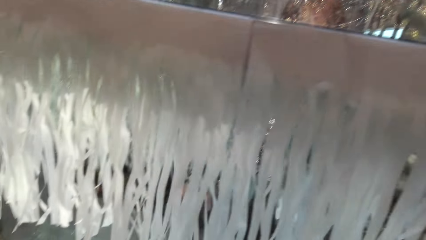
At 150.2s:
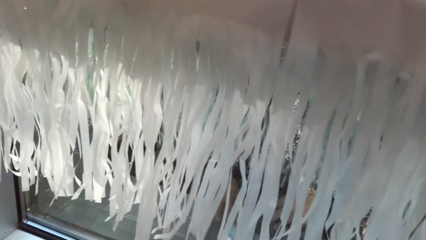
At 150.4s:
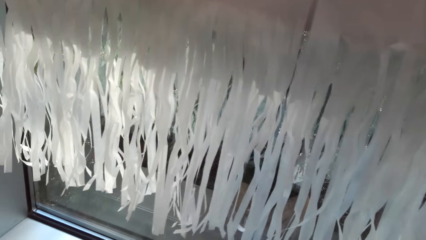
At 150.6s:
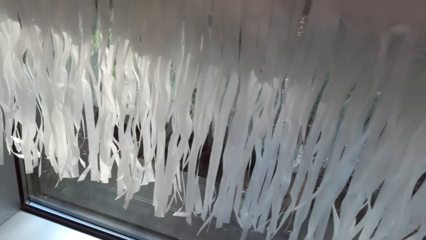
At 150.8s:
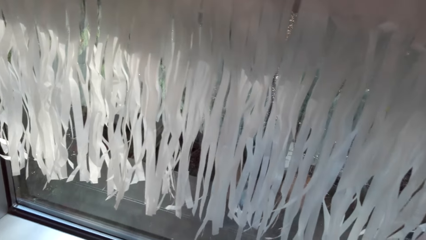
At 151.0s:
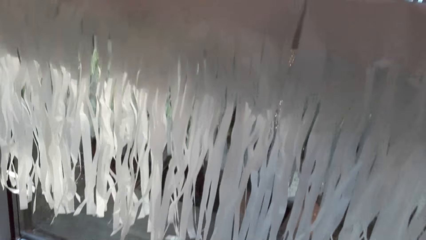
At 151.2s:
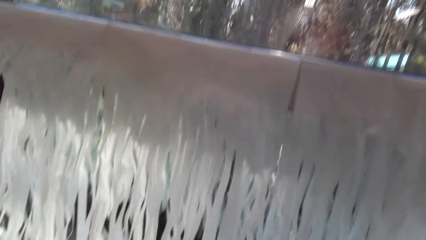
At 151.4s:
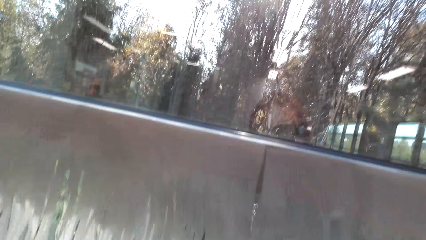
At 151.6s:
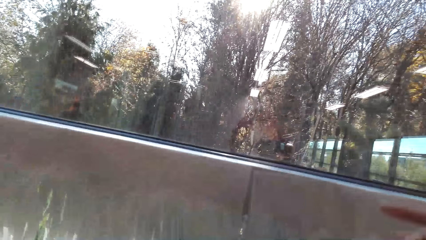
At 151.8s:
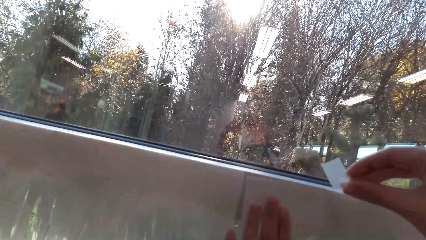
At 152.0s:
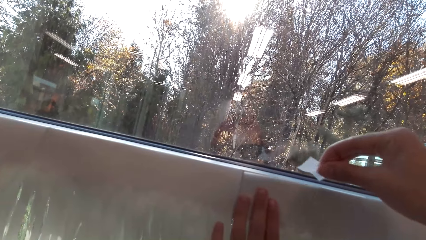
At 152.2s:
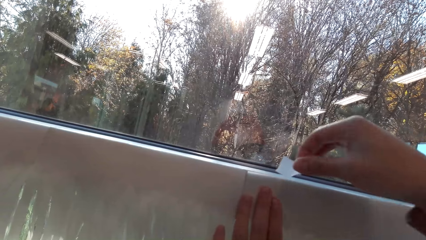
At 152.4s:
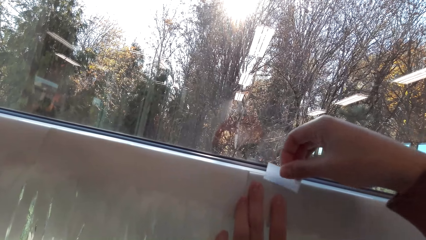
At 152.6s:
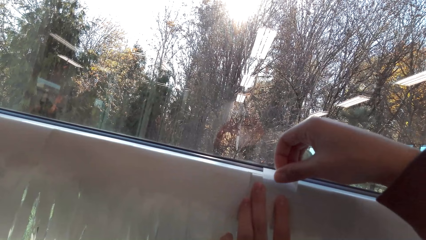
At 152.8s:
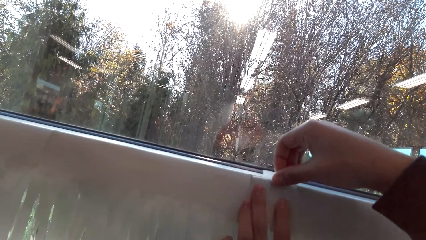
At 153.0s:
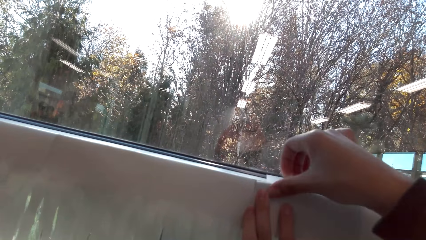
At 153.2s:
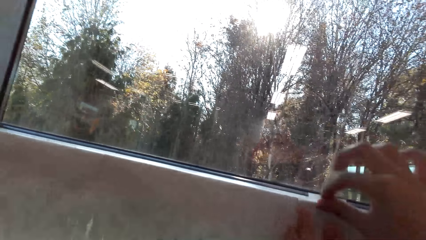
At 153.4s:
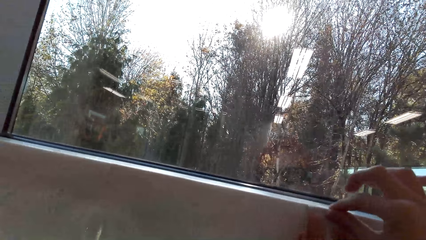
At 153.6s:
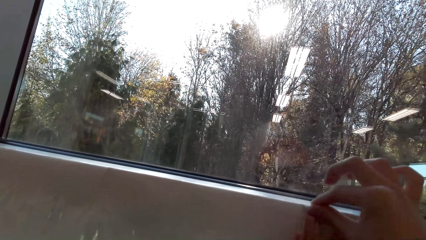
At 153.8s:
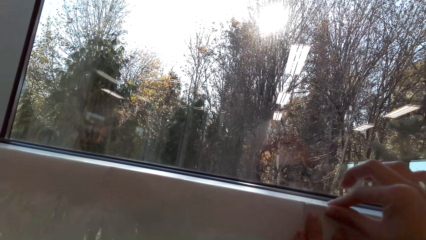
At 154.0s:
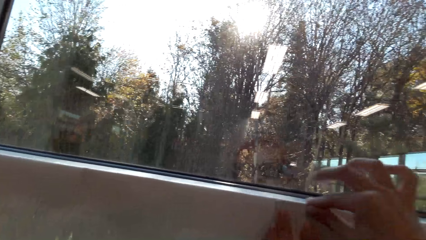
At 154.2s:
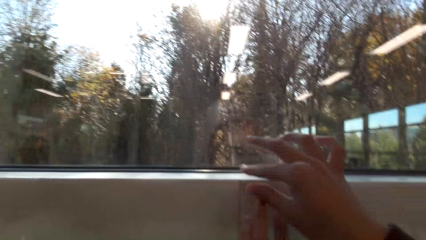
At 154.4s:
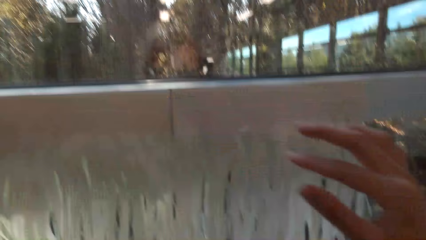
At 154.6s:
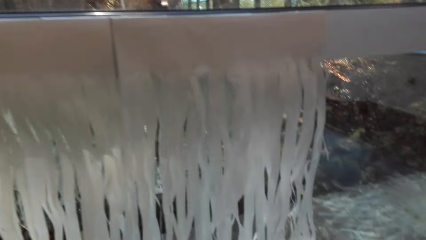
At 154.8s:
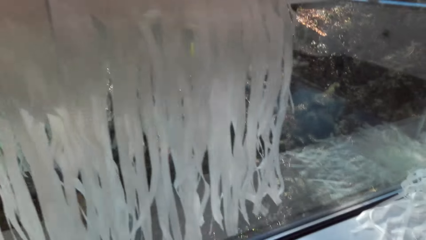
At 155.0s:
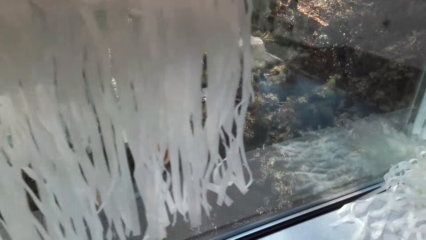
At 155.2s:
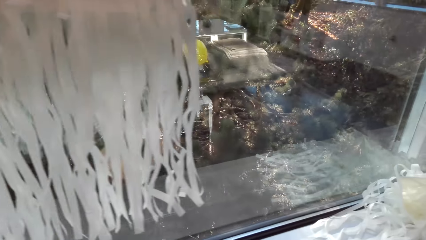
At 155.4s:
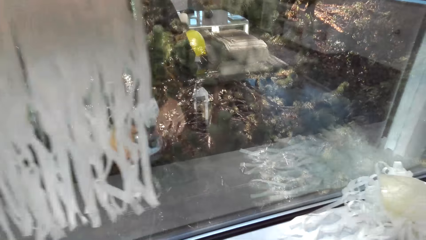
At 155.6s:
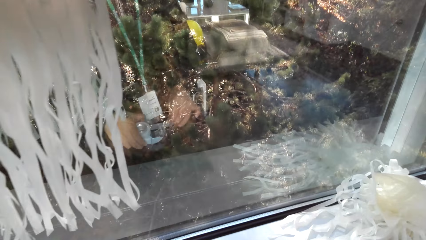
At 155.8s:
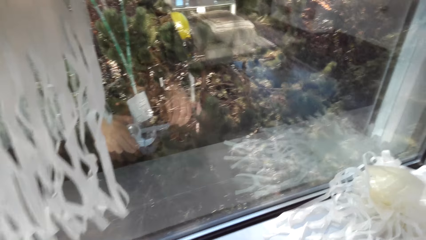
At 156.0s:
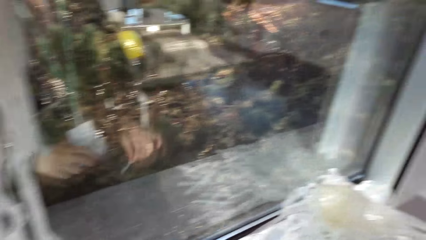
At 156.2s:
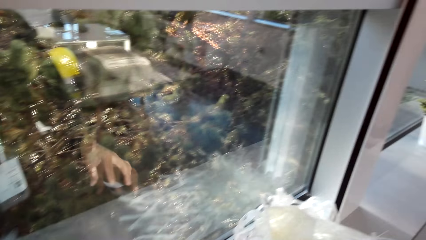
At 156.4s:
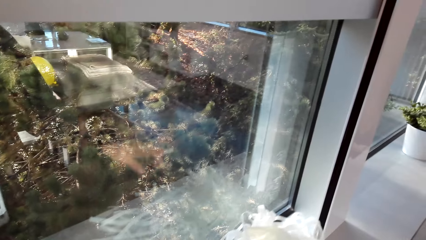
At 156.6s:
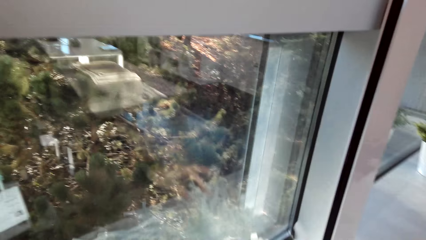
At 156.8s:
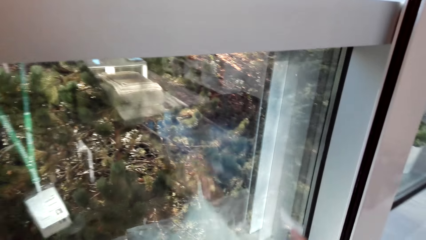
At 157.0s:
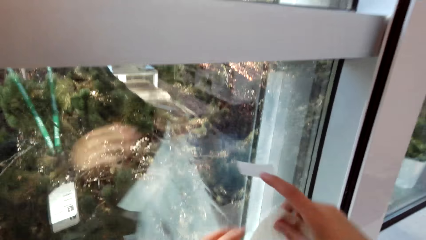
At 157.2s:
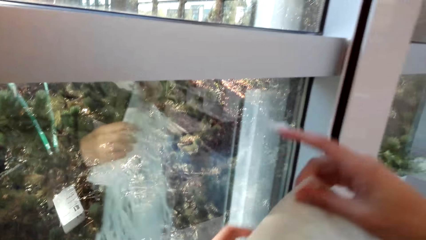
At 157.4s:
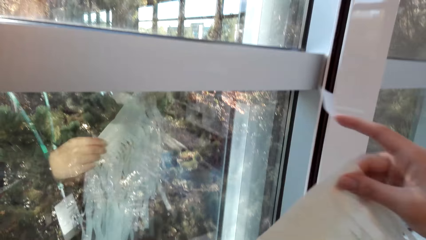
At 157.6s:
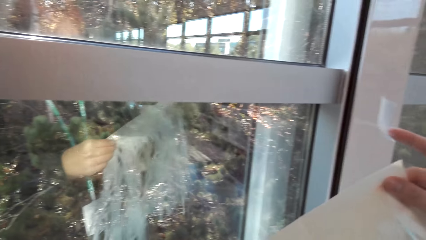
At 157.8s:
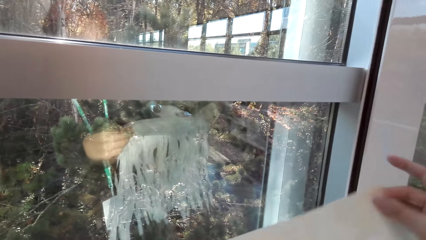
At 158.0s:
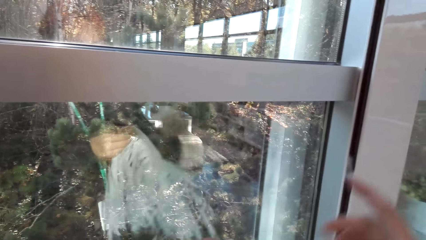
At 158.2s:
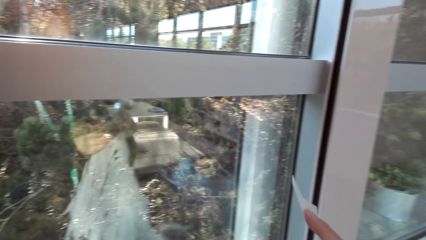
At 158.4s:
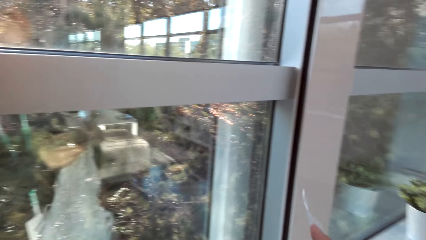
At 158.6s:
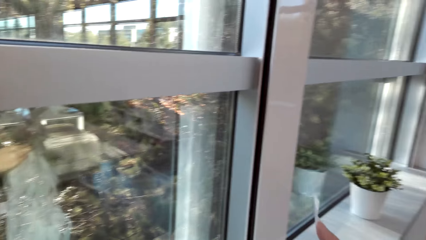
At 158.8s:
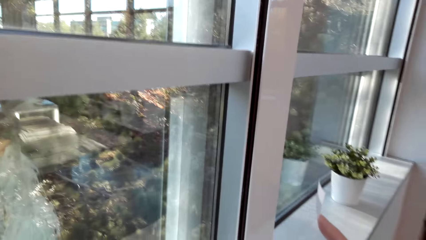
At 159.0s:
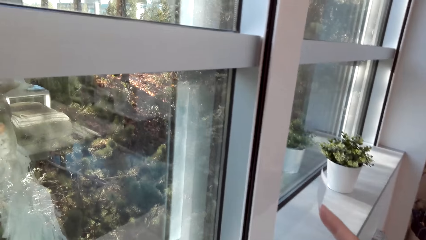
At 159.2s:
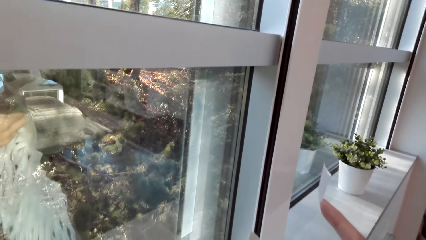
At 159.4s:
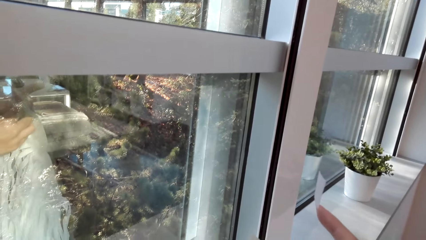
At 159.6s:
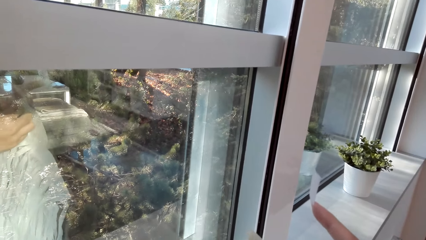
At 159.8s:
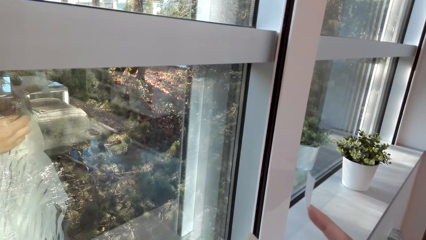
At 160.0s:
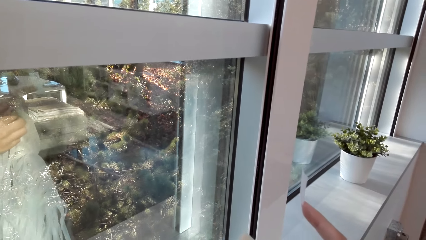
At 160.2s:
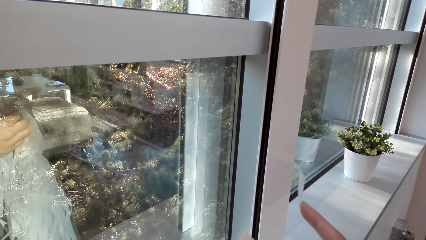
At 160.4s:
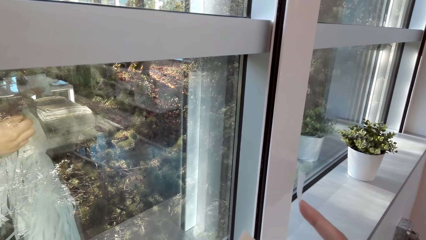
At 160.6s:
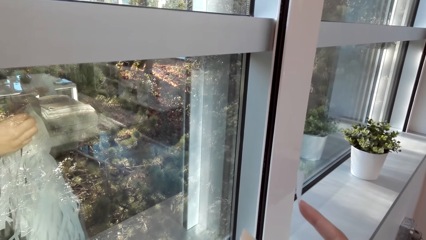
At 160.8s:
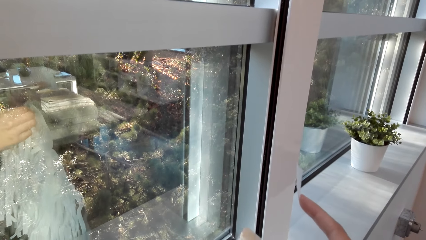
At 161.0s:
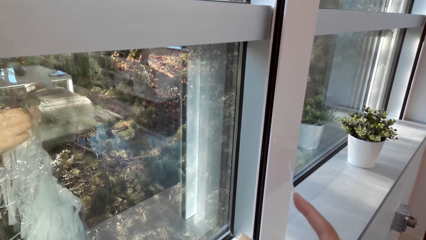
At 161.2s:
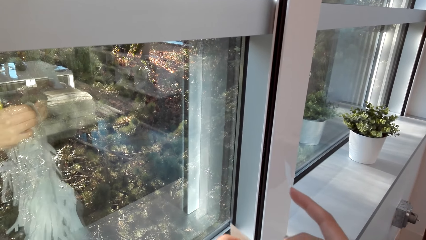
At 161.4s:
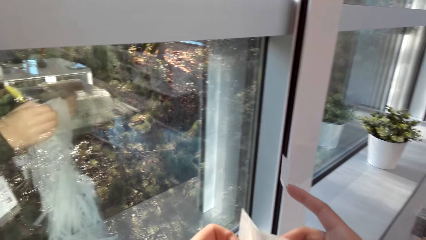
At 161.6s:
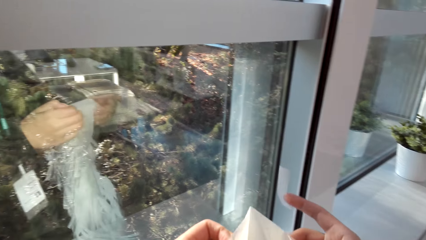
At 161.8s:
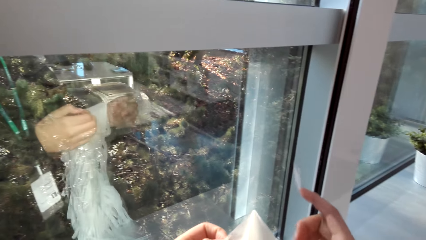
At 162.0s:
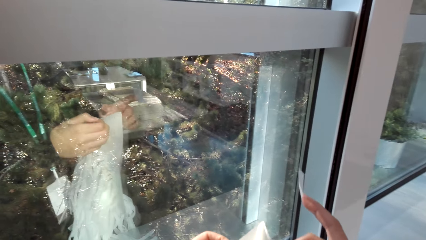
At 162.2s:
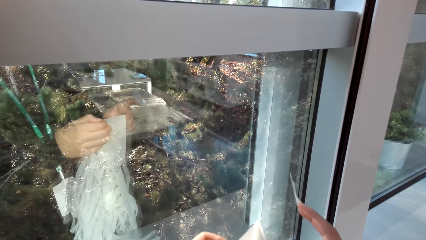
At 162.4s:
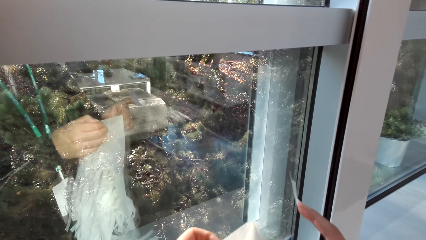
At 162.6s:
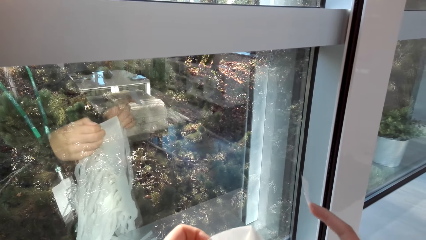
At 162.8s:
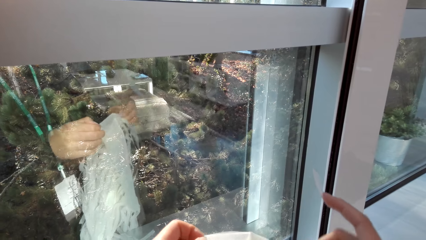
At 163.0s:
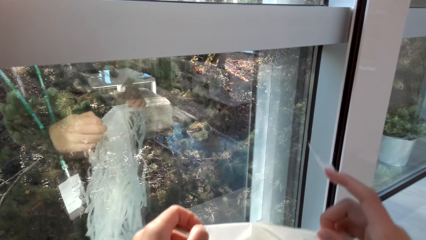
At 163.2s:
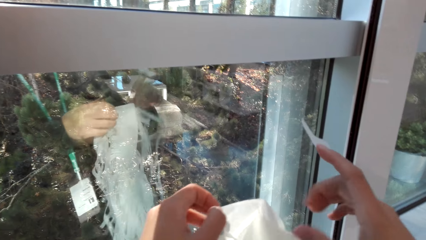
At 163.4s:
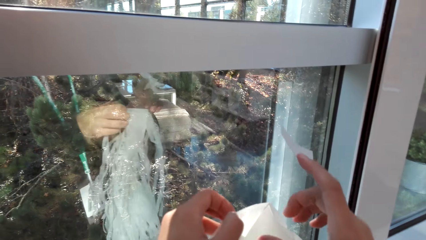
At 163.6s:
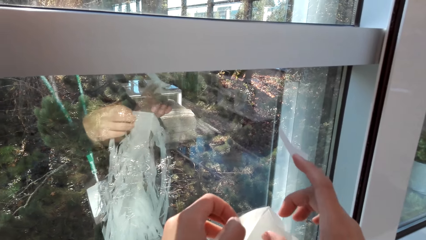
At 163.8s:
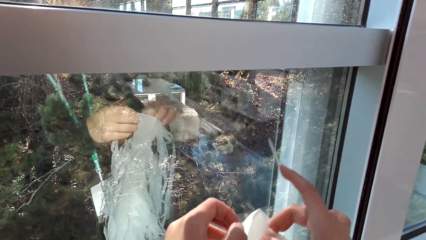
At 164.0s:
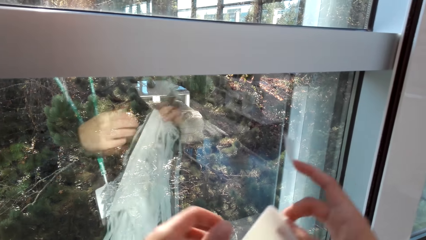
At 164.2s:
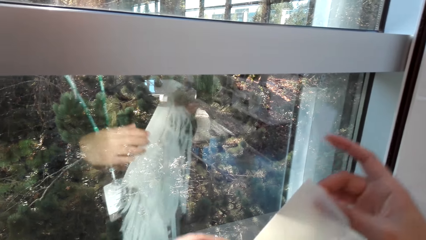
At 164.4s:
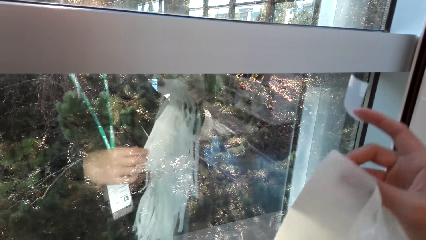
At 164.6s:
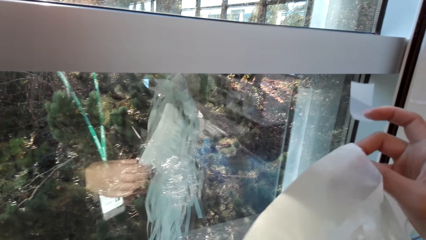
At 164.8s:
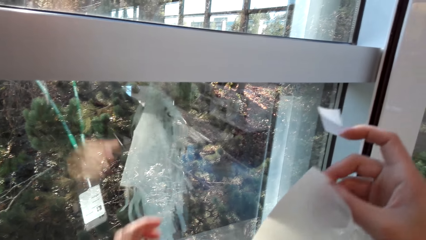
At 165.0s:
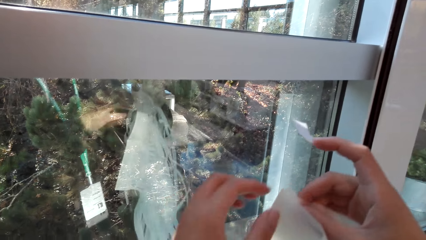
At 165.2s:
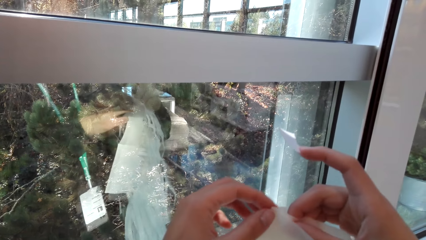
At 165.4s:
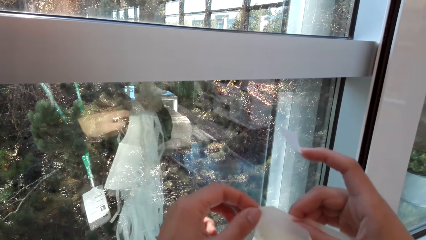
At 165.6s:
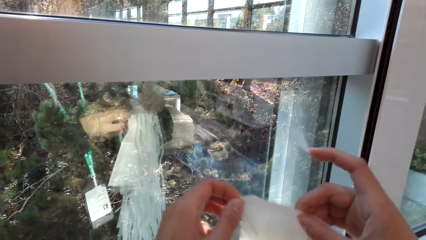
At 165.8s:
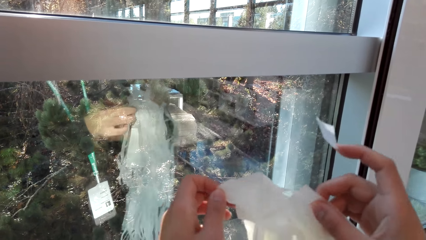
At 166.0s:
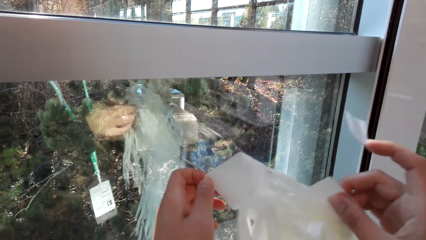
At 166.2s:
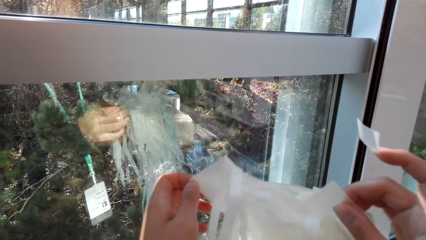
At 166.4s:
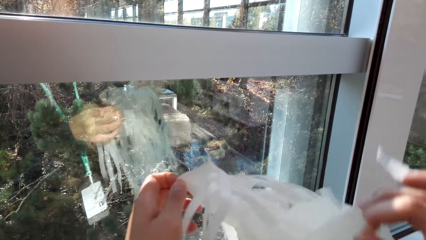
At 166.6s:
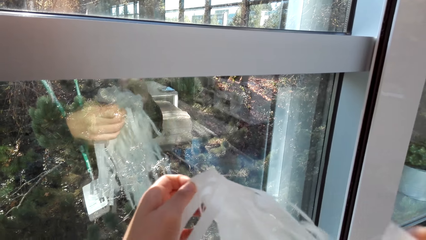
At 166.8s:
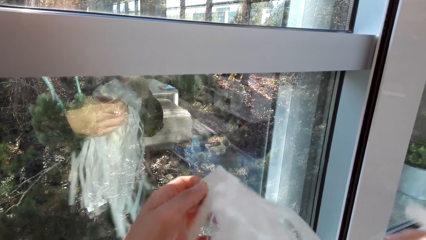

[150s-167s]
The camera wearer picks up the mounting tape. They cut the mounting tape. They adjust the party banner. They stick the party banner on the wall with the mounting tape. They pick up the mounting tape. They cut the mounting tape. They unwind the mounting tape. They place the mounting tape on the window stool. They pick up the party banners. They pass the party banners to the left hand. They separate the party banners.
